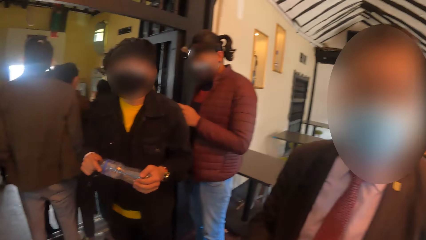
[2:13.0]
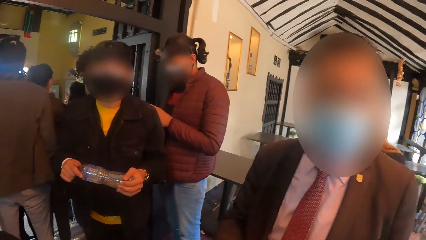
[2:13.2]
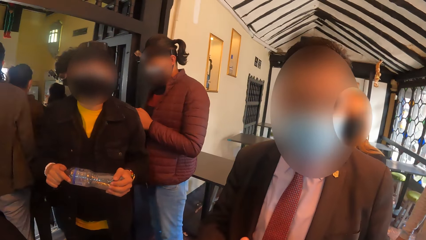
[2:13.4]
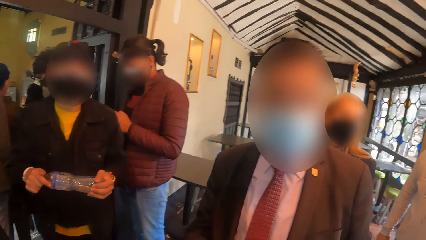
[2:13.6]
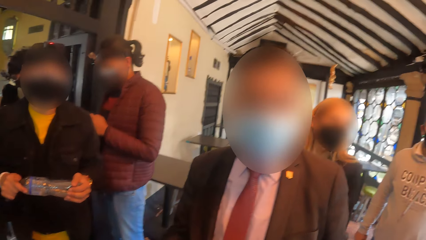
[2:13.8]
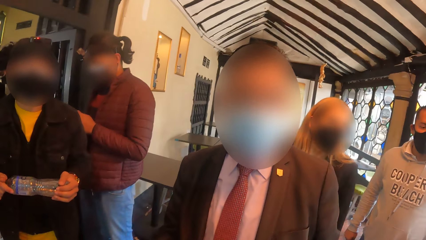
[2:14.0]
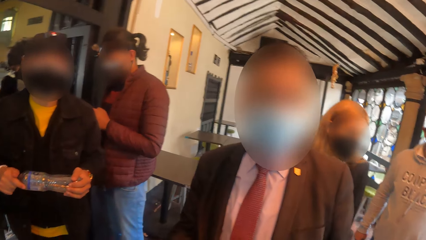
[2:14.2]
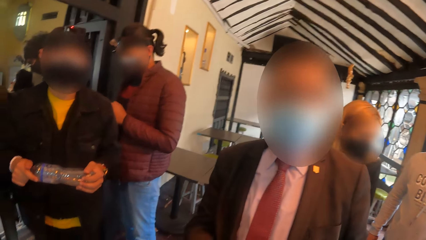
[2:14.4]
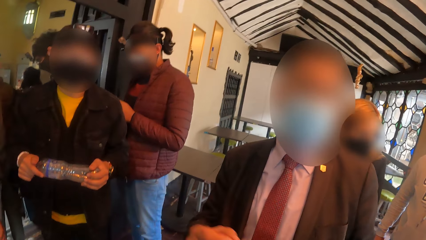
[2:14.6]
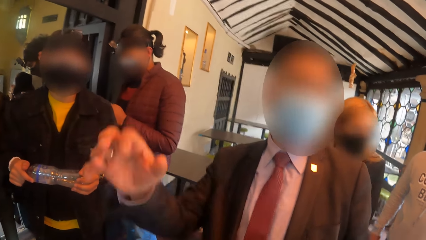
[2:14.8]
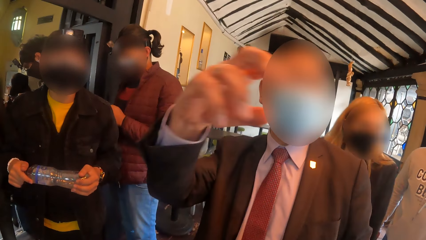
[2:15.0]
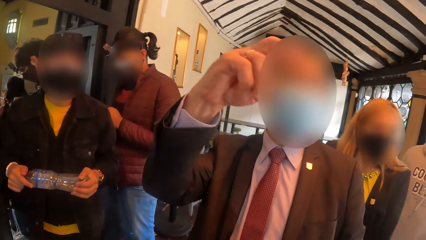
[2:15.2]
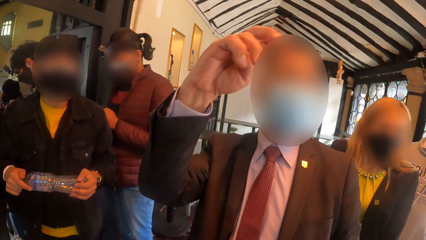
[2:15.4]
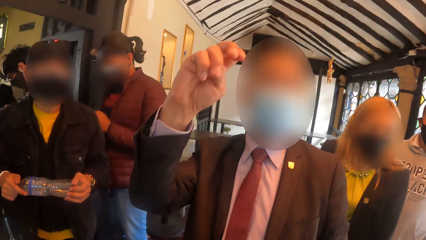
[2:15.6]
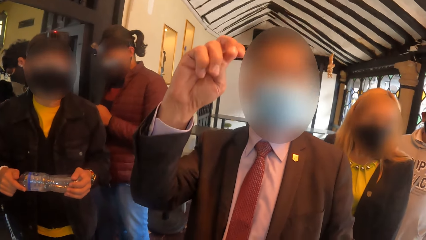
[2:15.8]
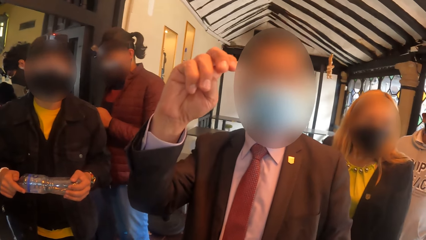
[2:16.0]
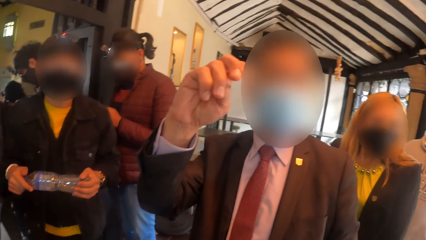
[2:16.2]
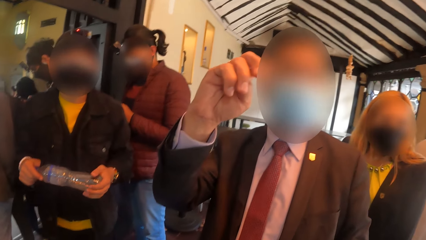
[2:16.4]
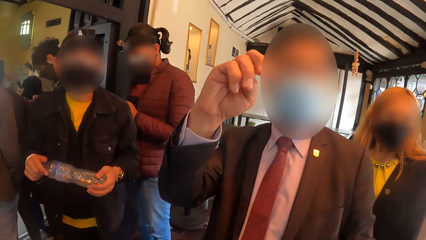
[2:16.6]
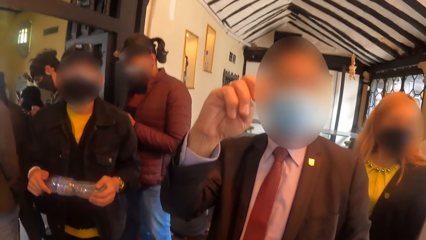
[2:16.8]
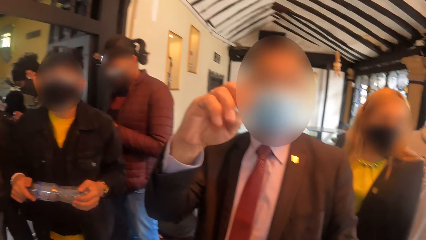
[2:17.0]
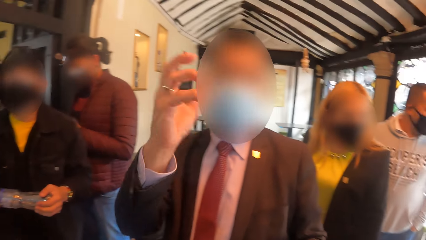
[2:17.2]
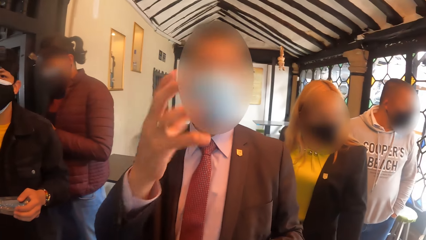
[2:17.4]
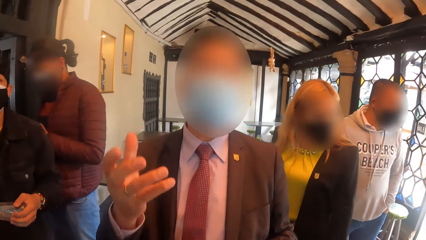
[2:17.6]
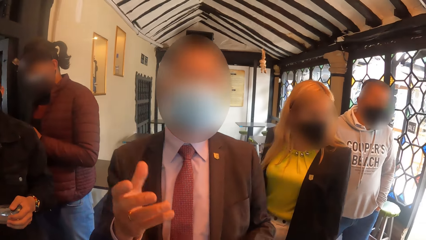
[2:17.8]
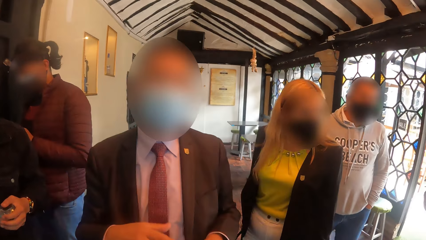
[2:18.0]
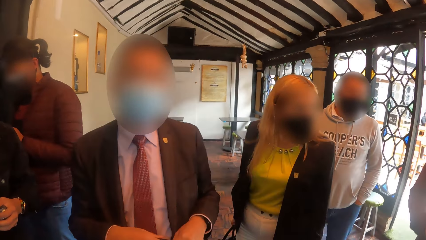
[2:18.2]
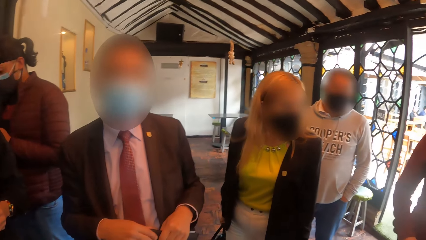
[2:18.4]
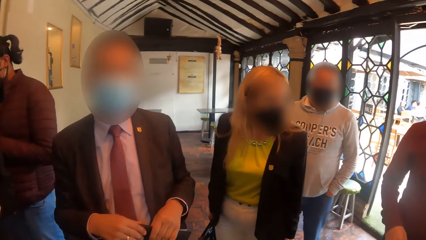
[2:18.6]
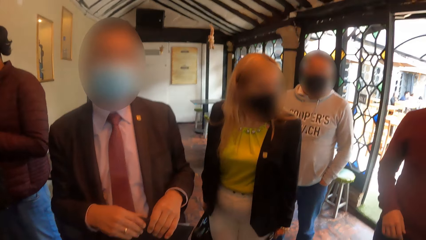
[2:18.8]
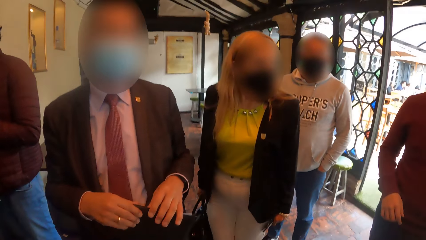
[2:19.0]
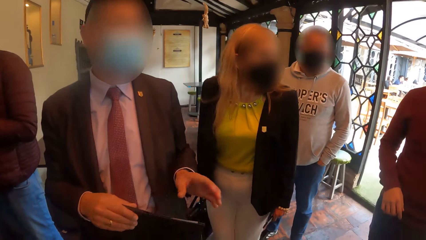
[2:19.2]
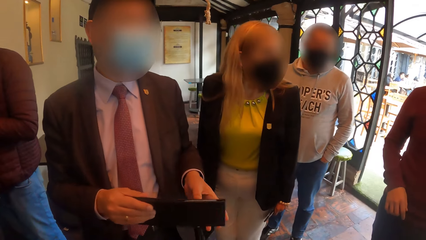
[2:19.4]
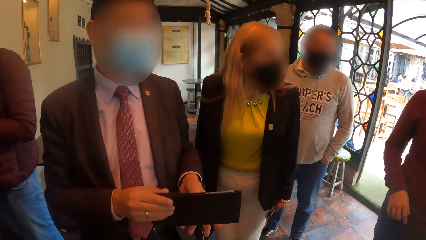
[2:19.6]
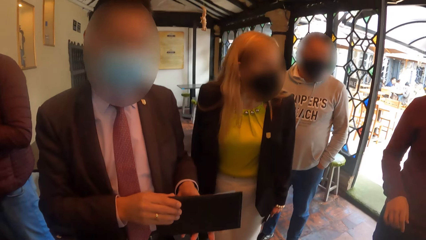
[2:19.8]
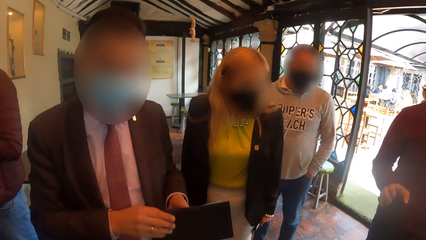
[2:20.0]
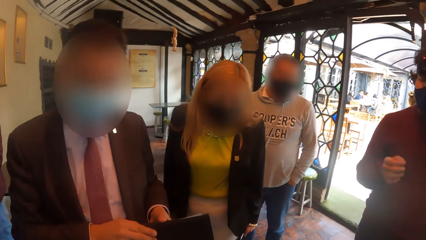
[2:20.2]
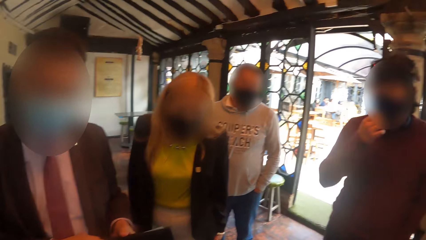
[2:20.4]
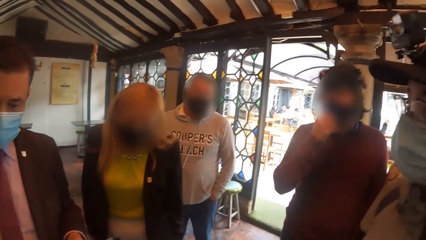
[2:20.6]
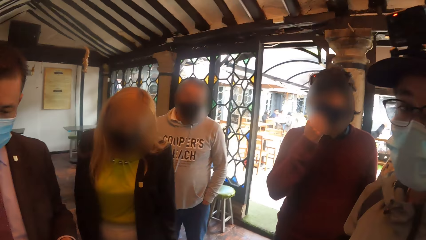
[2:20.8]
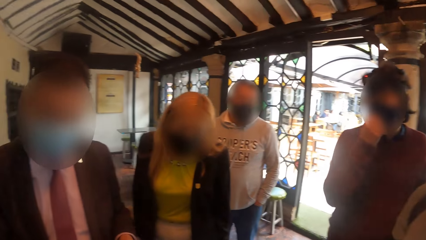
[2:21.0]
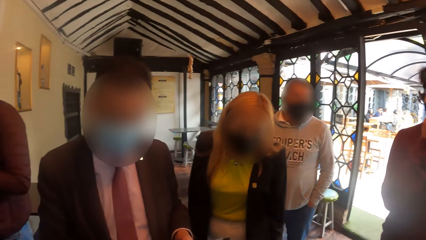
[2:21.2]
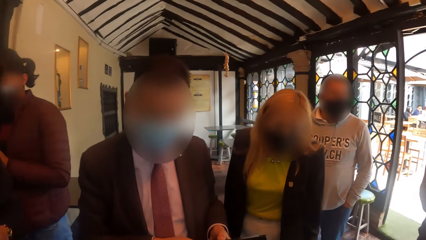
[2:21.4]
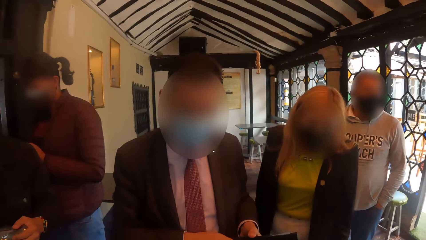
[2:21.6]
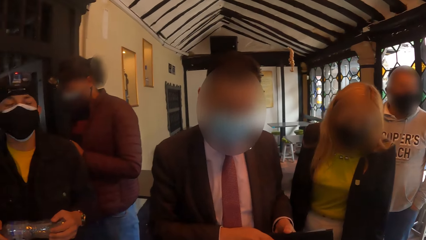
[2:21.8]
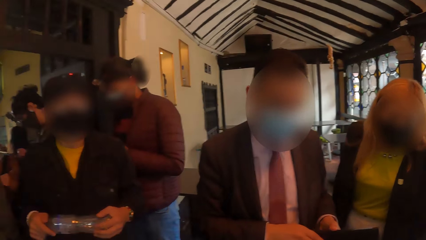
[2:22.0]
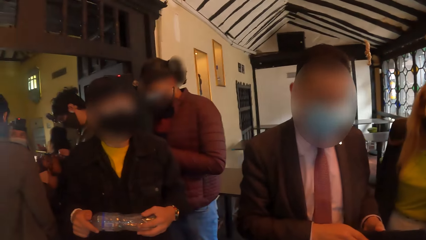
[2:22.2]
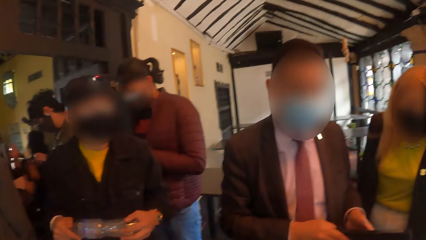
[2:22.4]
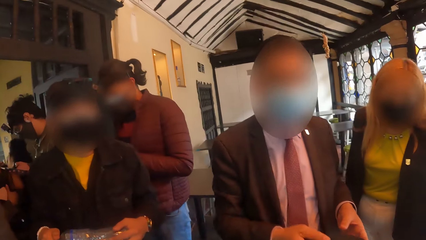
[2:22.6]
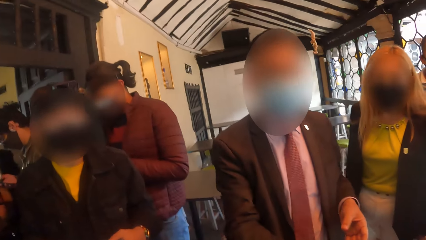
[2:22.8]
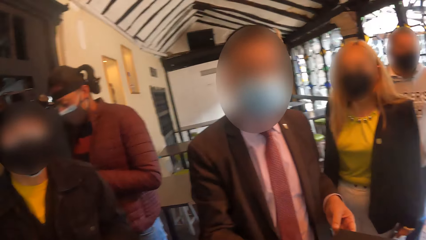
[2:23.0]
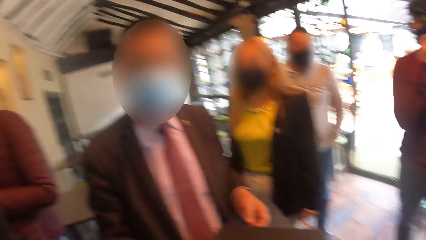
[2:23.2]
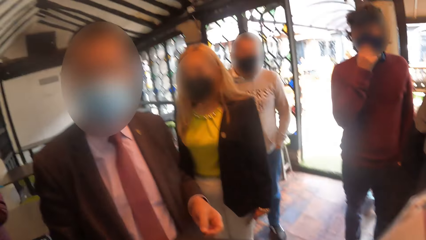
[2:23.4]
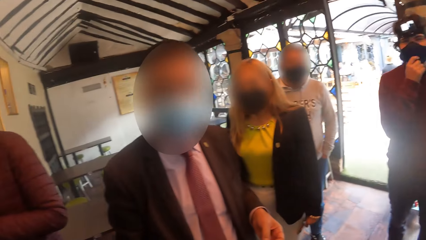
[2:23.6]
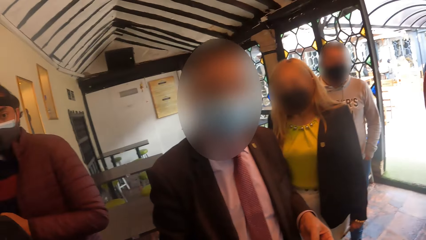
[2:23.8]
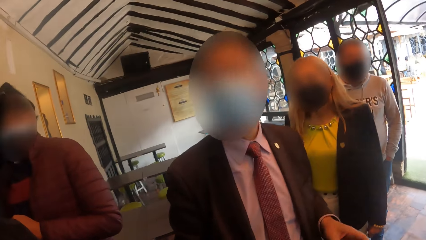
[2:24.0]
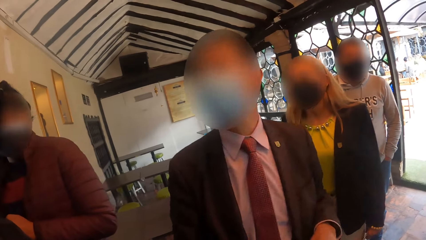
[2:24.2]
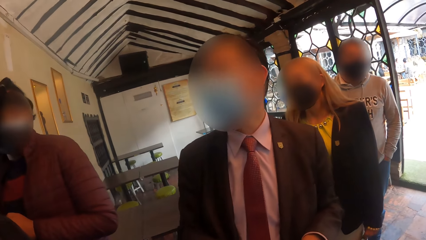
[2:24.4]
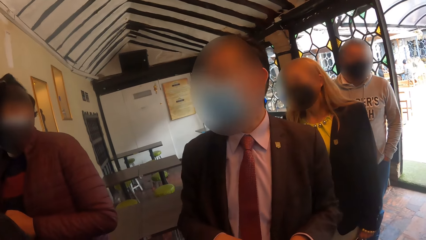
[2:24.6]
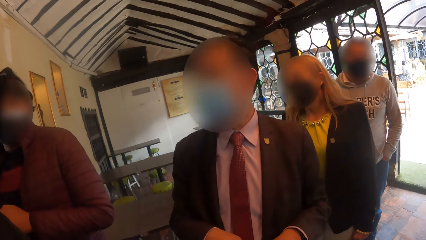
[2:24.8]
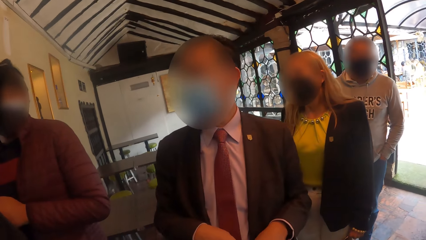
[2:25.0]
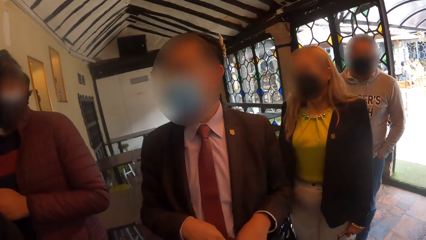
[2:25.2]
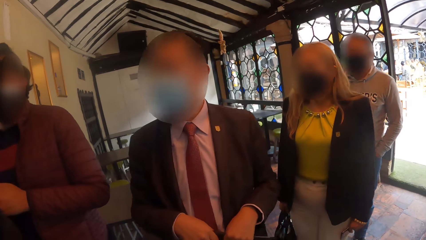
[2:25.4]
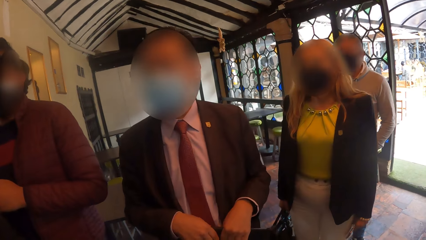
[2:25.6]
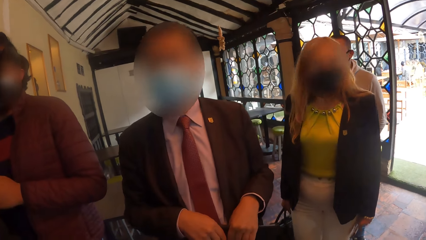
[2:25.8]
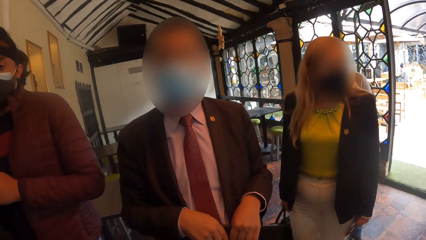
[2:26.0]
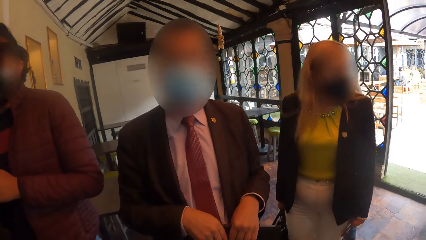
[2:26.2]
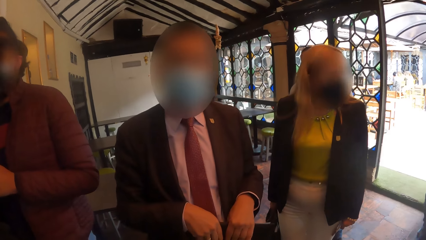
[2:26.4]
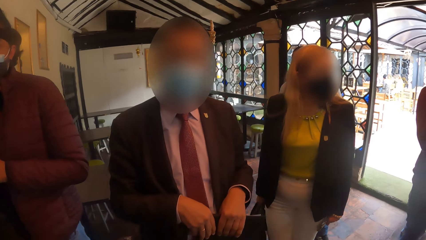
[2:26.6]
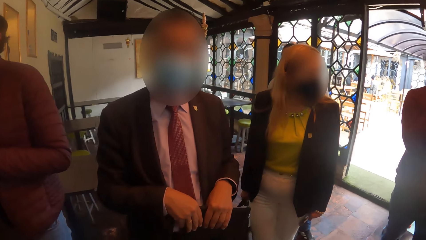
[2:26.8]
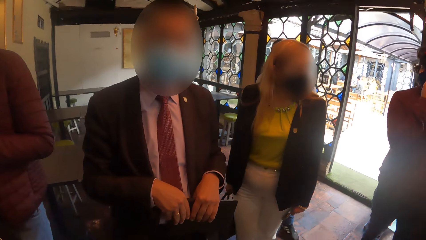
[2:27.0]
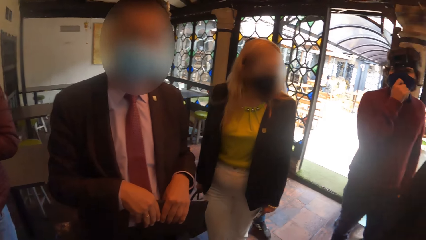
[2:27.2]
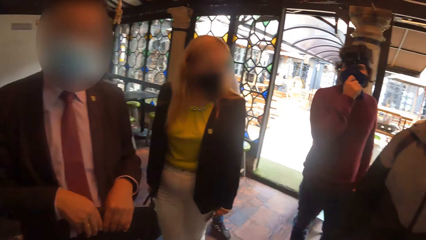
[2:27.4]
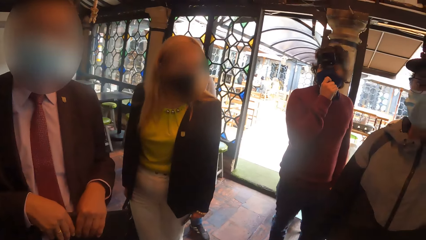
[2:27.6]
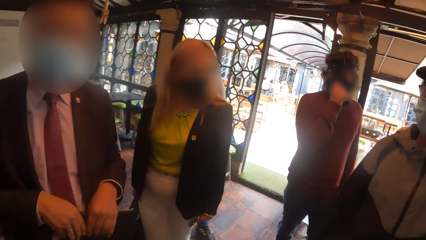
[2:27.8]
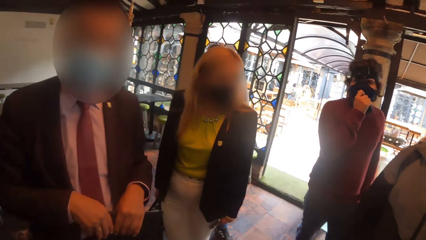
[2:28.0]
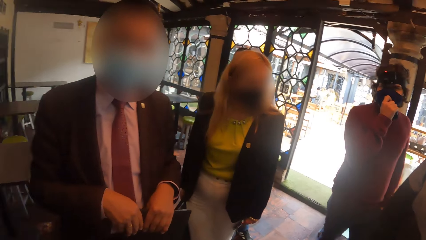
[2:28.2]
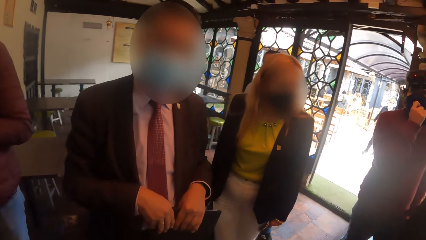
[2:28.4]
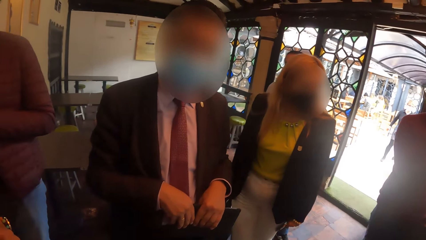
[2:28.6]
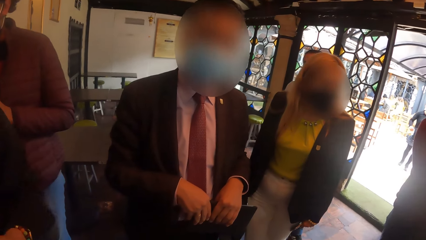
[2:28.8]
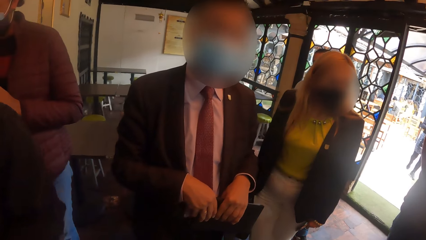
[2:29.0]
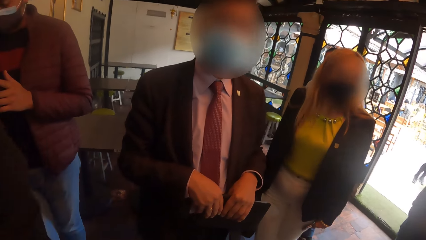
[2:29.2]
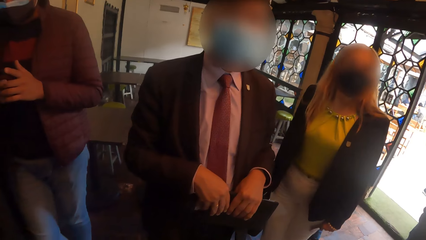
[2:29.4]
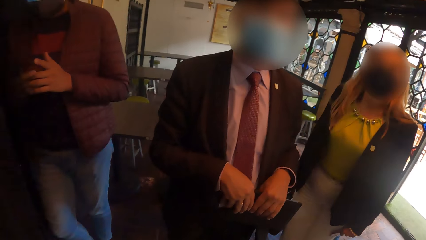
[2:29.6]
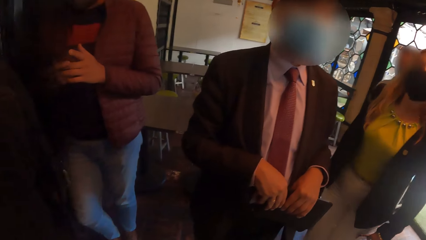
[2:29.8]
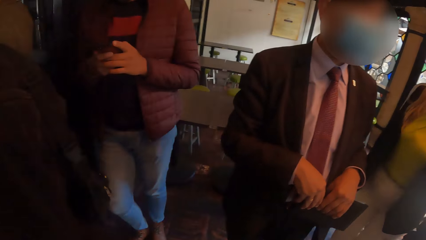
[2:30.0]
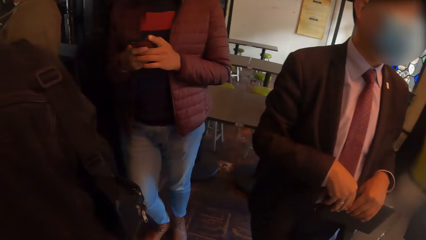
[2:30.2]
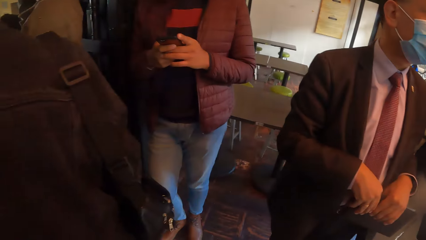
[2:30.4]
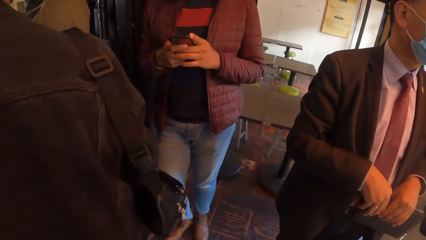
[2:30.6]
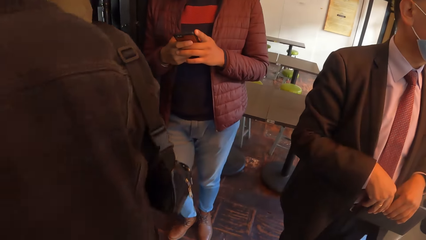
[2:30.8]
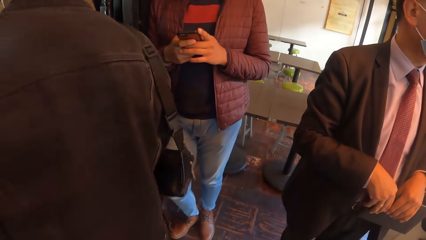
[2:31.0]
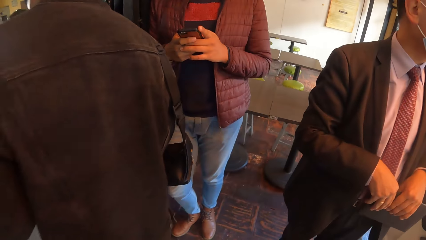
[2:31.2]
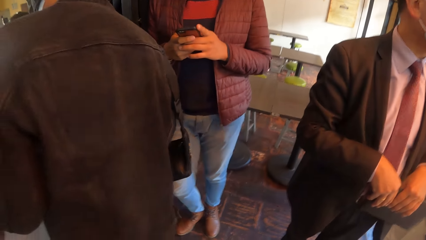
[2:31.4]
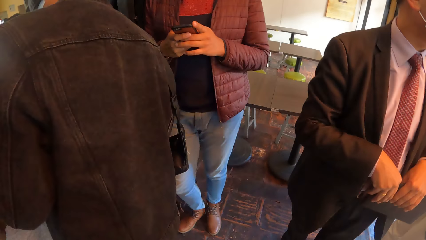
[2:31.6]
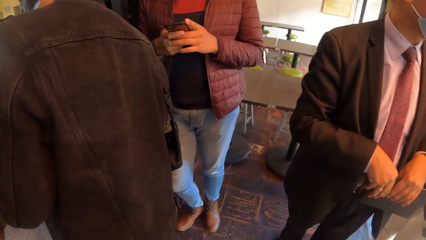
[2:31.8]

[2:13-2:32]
A man gestures to the camera wearer. Another man removes a card from a wallet with his right hand. The camera wearer looks around in the restaurant. The second man passes the card to the camera wearer with his right hand. The camera wearer converses with the second man, a woman, and another woman in the room.
